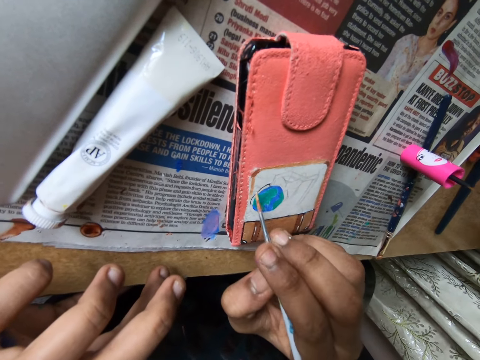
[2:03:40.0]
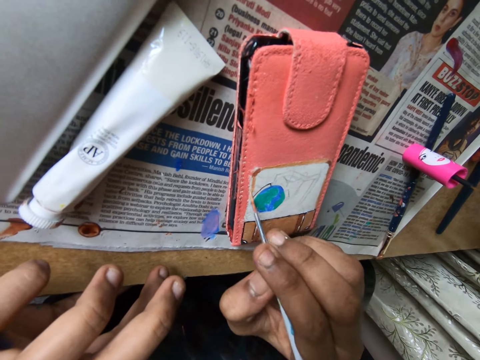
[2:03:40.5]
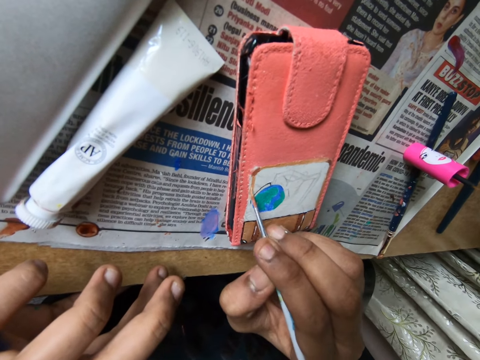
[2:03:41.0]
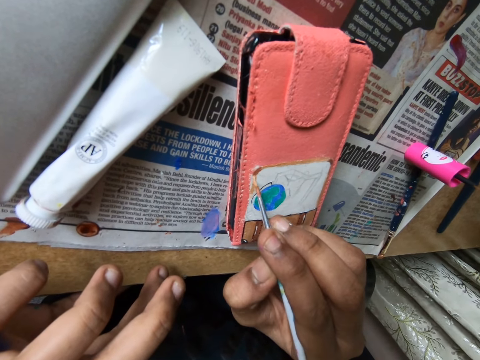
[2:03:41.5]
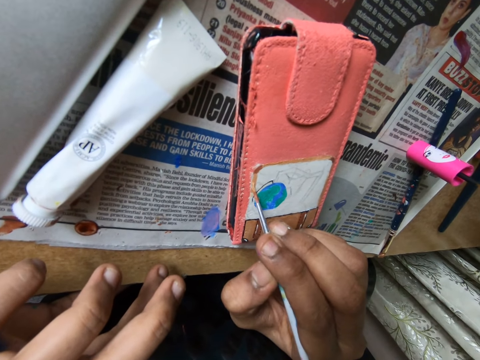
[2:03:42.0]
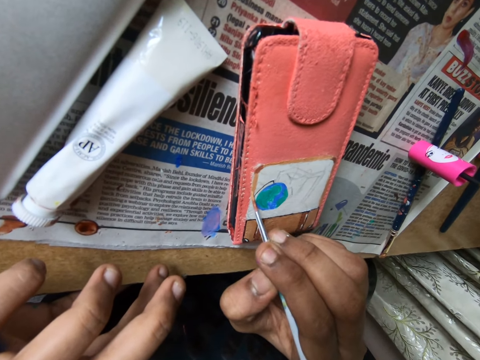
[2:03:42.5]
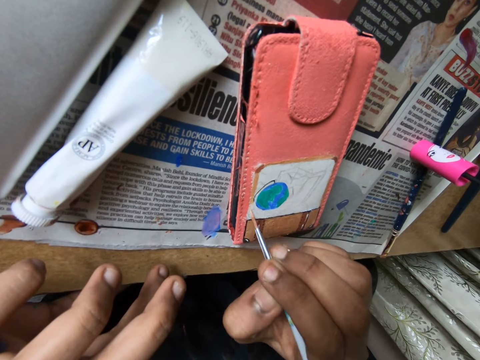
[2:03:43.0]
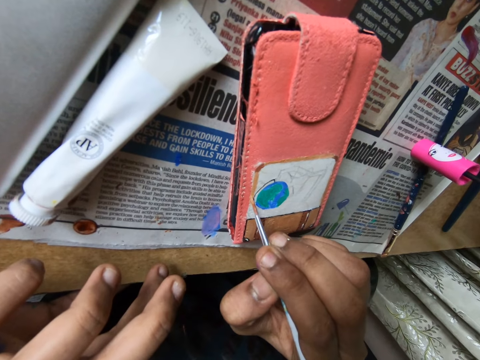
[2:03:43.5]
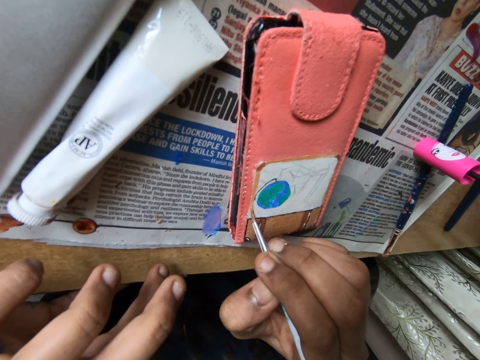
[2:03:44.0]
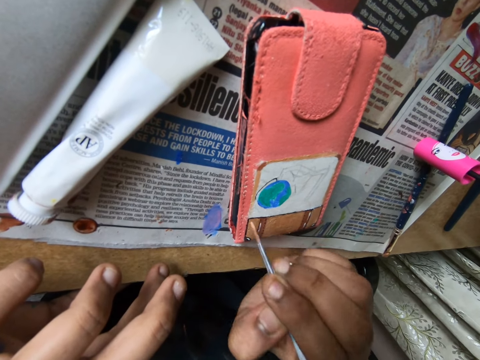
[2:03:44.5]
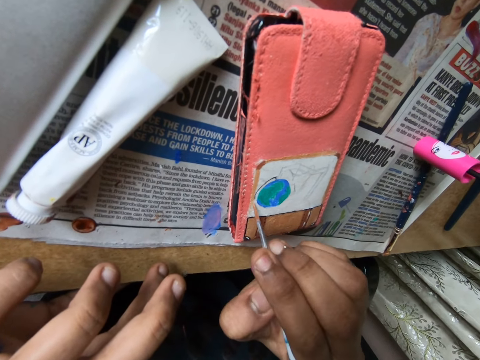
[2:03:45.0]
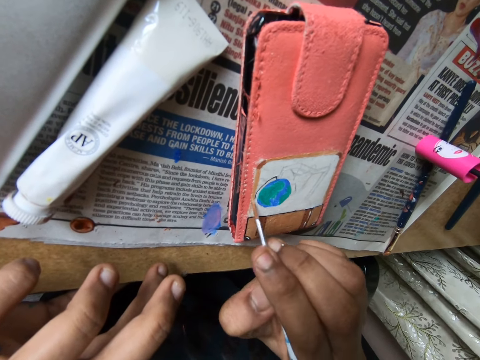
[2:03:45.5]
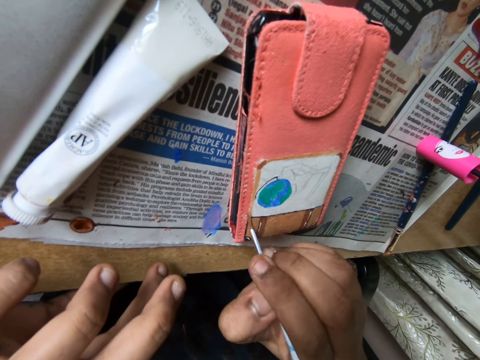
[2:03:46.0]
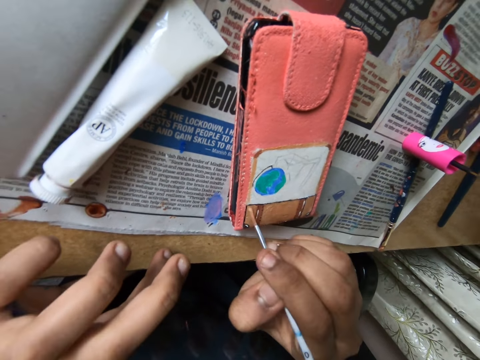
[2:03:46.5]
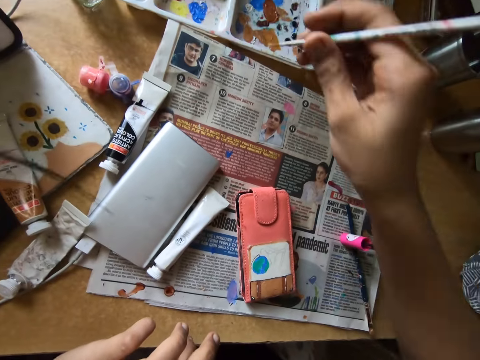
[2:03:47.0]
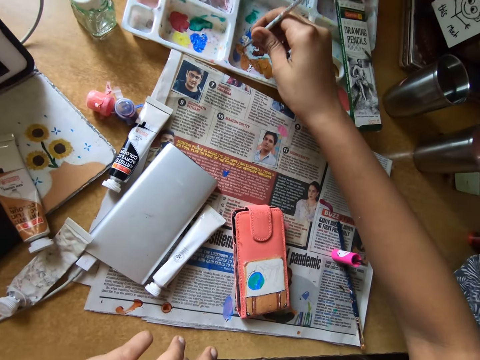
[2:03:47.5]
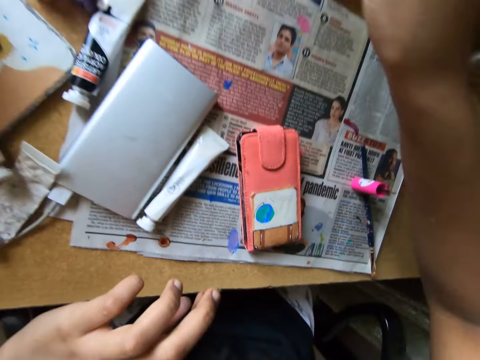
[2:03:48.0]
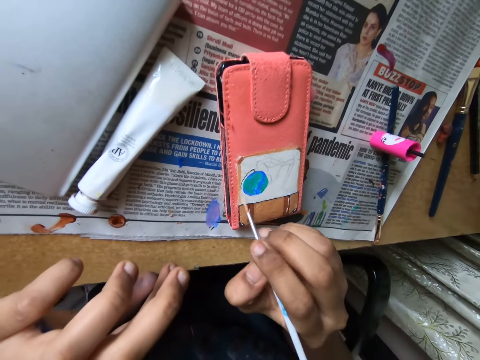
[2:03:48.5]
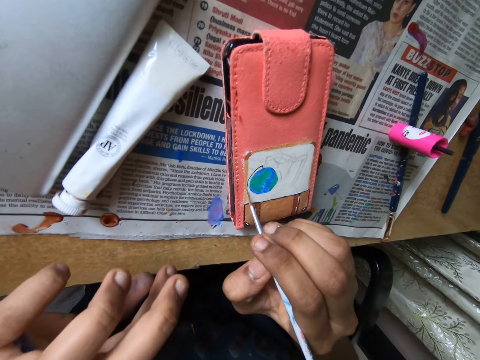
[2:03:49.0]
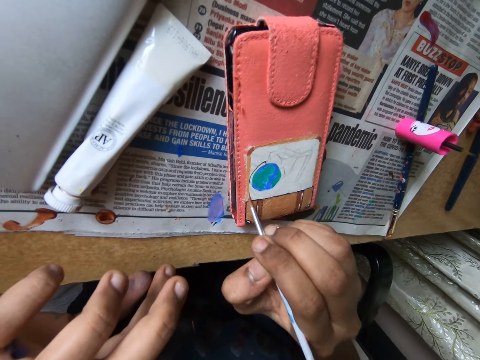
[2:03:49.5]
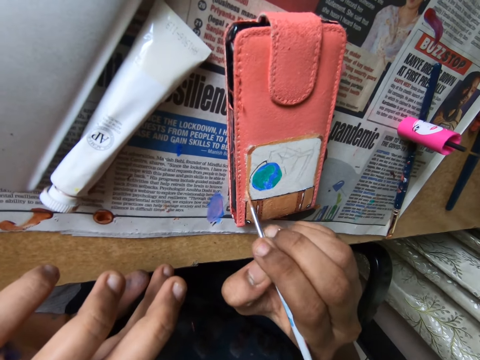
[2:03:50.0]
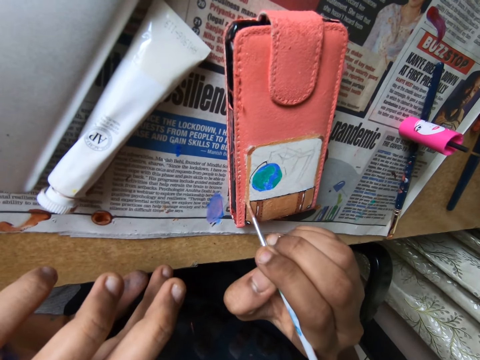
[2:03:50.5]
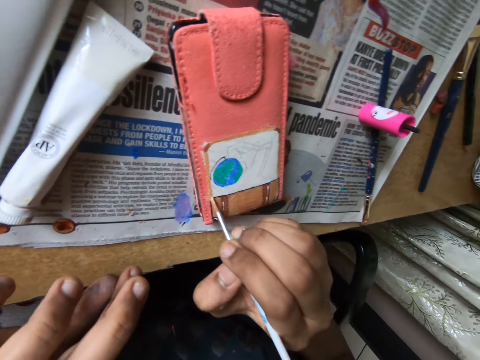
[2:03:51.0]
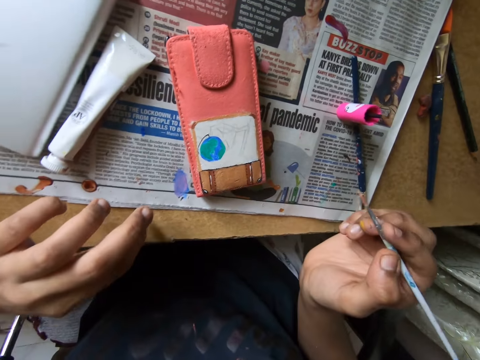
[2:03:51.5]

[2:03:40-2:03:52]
The camera wearer rubs a pen brush in the container. They scoop paint with the brush and paint a picture on the wallet with the pen brush.

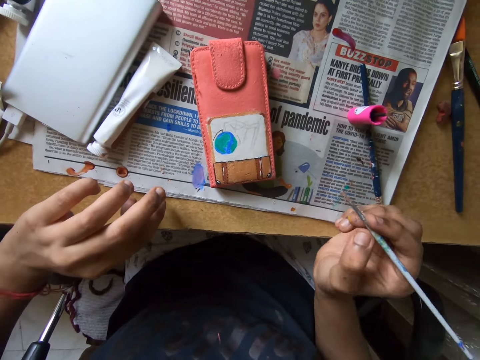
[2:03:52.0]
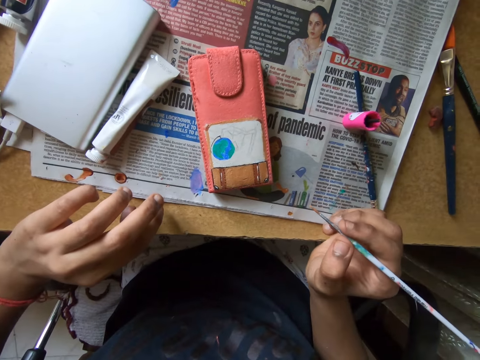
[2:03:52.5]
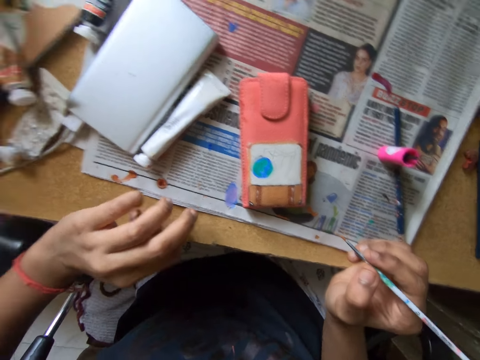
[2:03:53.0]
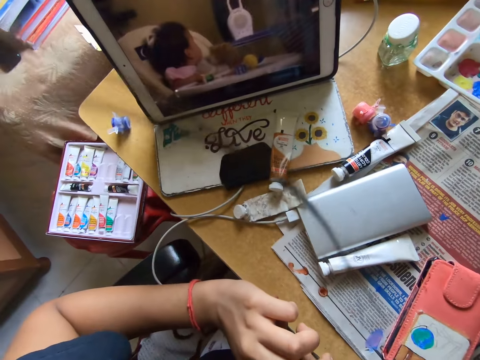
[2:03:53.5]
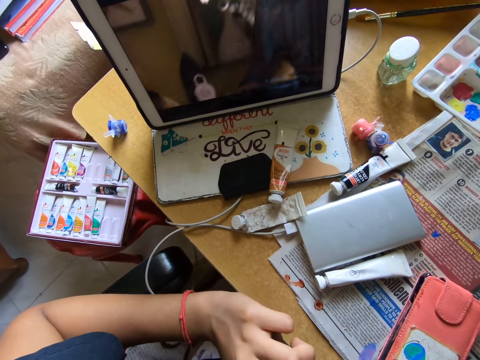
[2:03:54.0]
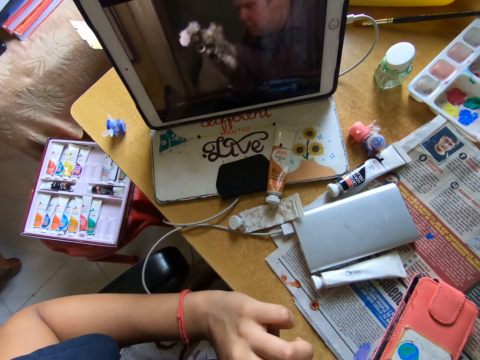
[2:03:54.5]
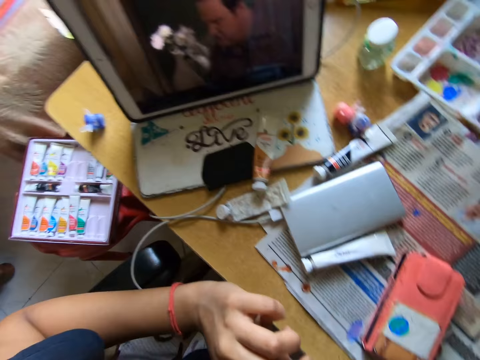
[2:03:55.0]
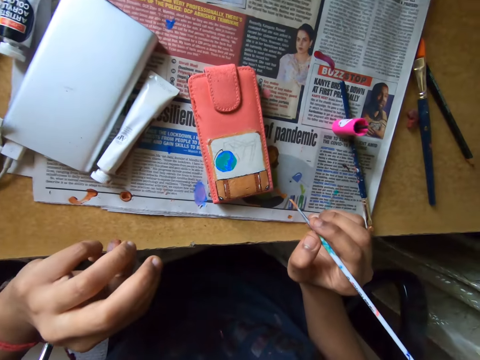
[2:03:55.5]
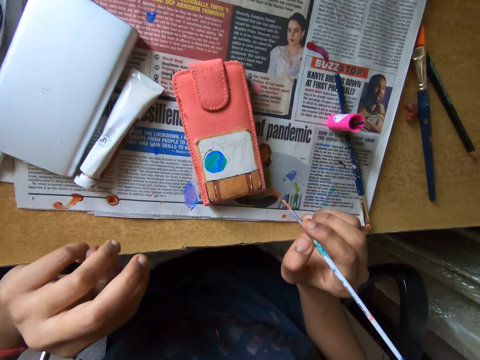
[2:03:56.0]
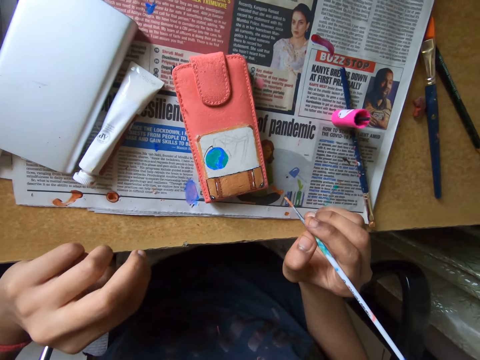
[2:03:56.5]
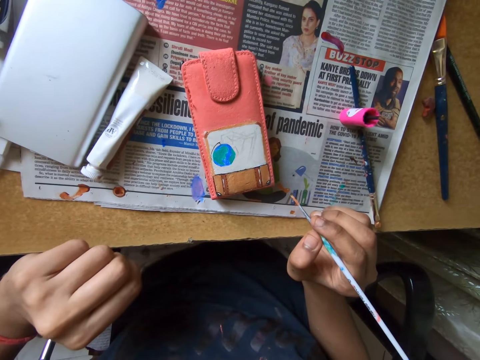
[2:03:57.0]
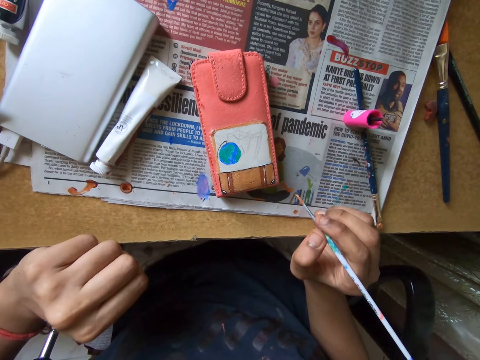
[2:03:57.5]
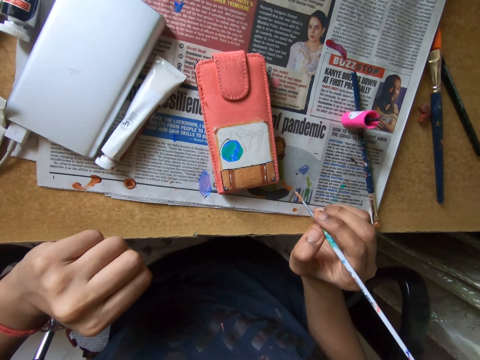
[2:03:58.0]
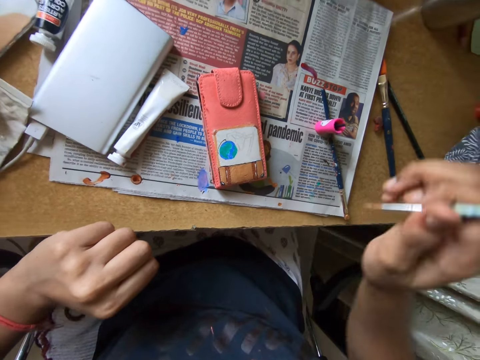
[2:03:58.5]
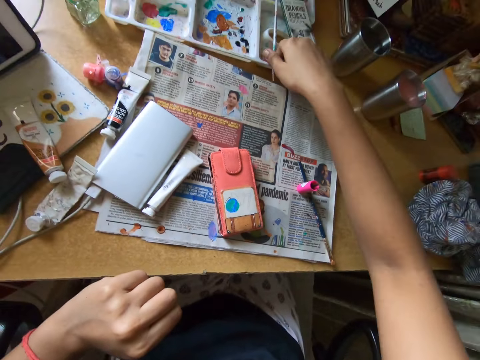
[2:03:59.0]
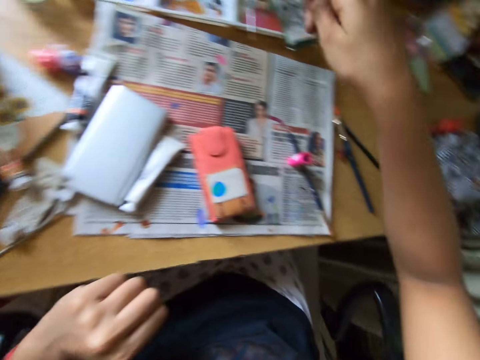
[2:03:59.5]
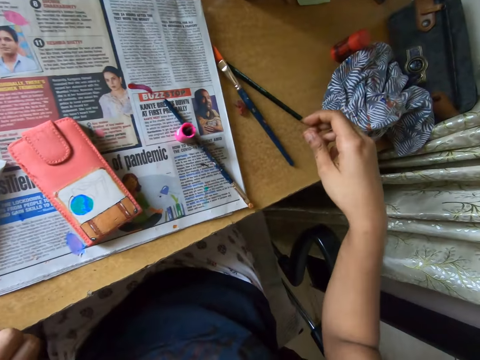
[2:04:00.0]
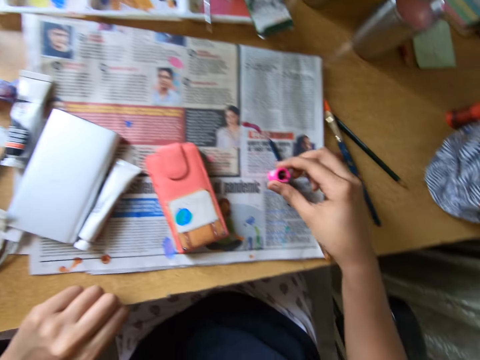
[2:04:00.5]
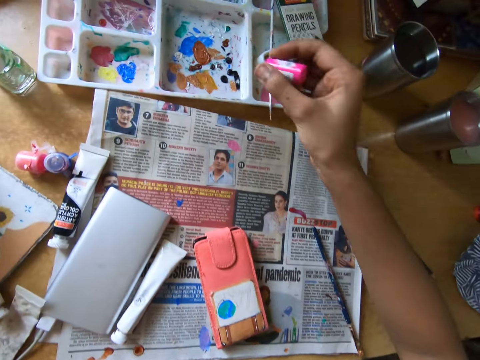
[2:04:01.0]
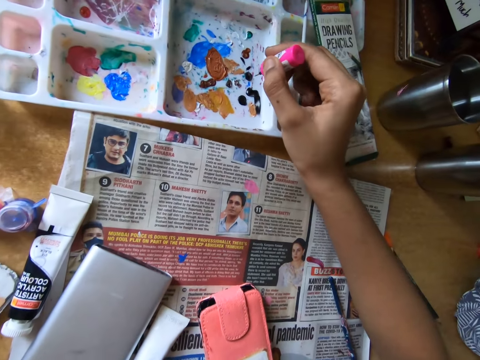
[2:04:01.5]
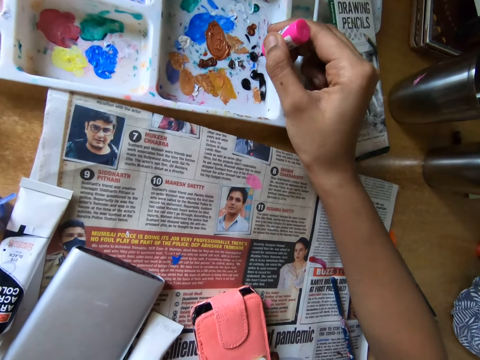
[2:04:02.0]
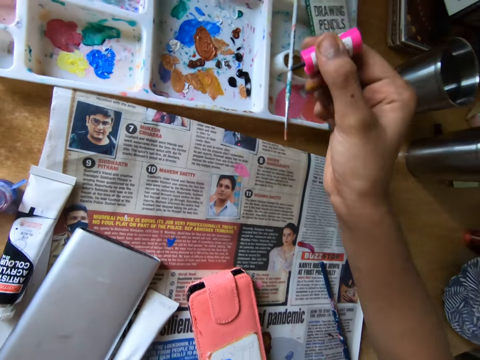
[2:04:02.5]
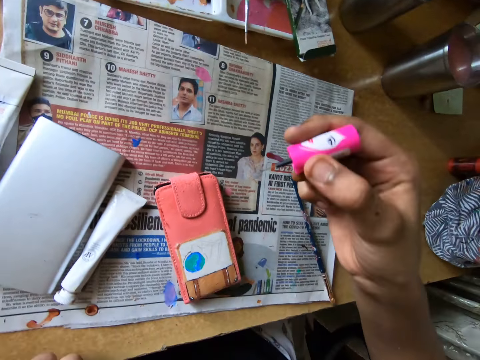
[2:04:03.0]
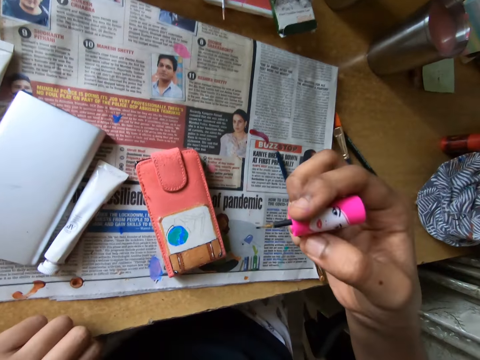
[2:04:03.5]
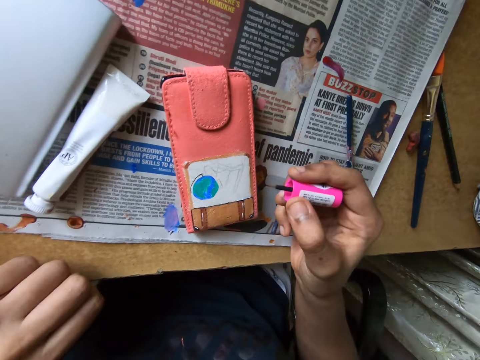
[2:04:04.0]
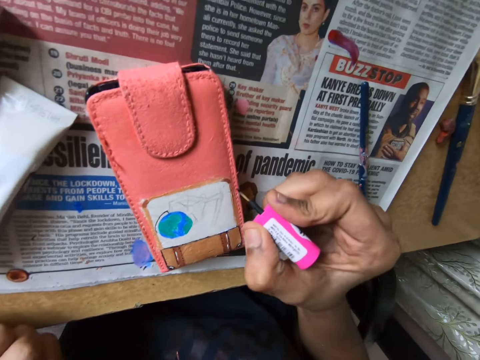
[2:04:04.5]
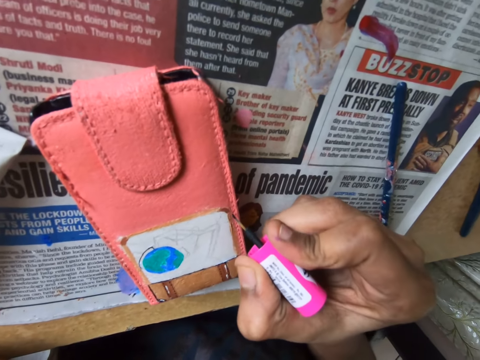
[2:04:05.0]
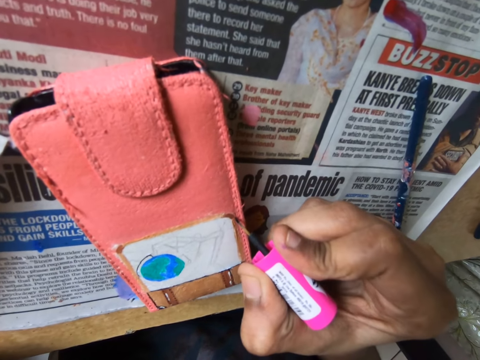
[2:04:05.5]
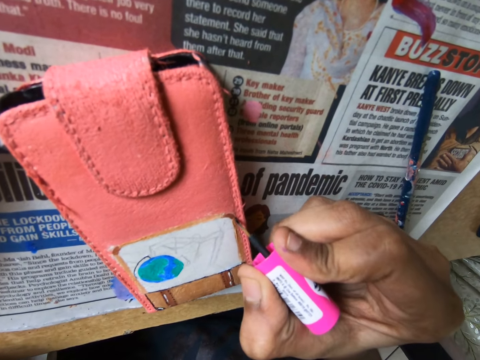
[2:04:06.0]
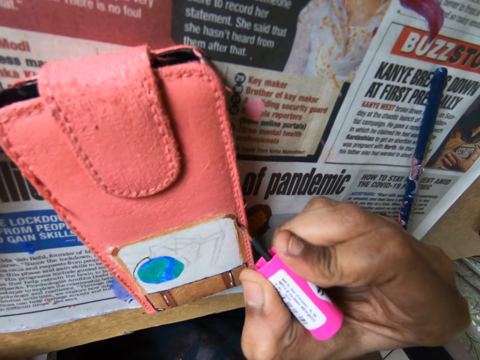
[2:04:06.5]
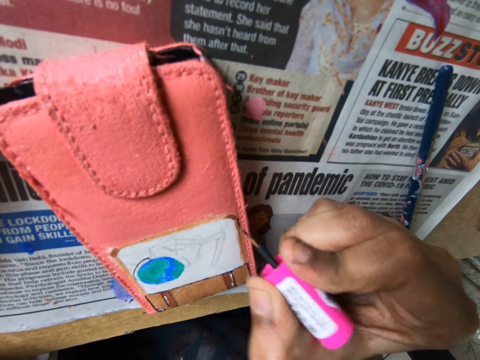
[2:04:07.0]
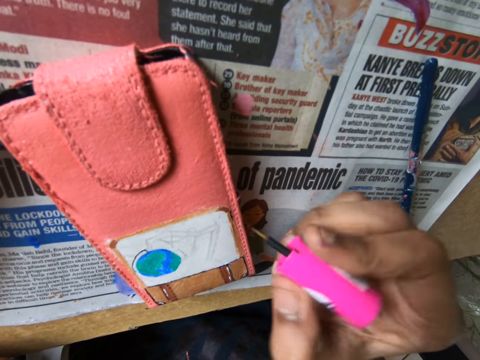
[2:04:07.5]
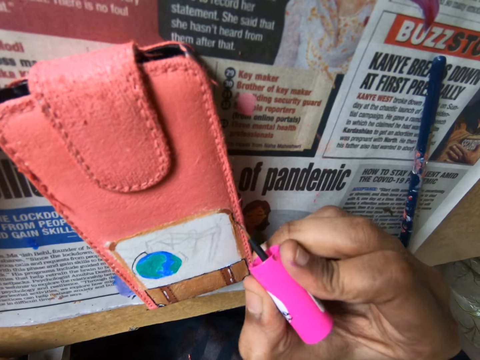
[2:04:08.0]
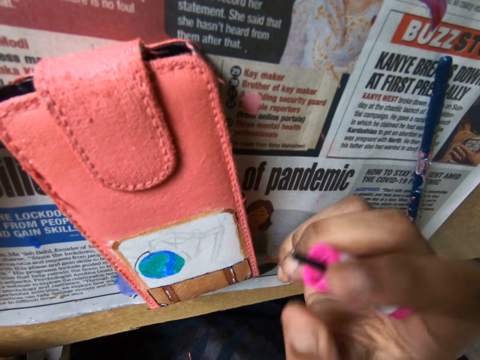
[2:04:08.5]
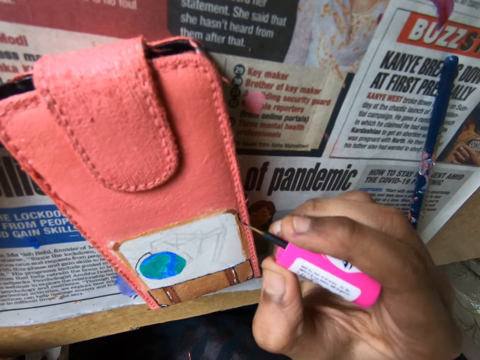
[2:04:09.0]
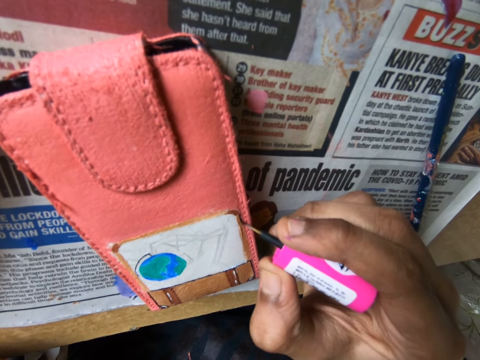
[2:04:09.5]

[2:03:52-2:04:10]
The camera wearer looks at the screen. They look around. They look at the wallet. They put the pen on the container. They take a polish brush. They rub the polish brush in the container, scoop paint with the brush, and paint a picture on the wallet with the polish brush.
